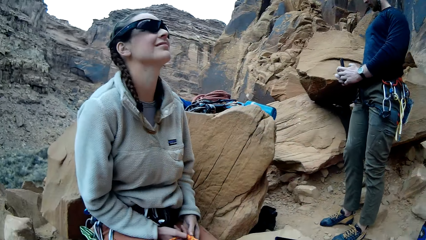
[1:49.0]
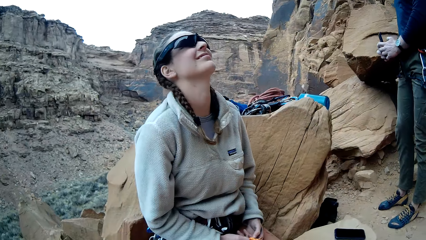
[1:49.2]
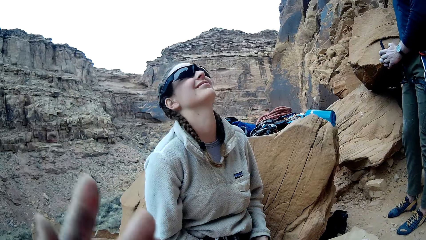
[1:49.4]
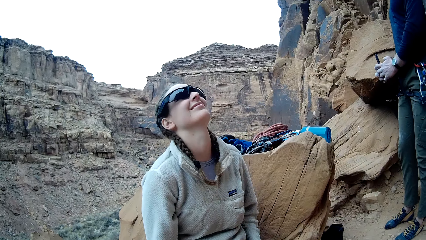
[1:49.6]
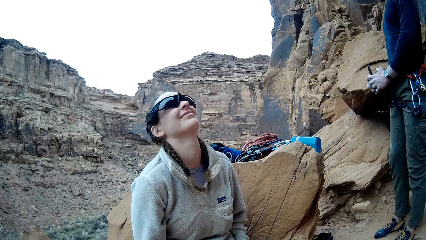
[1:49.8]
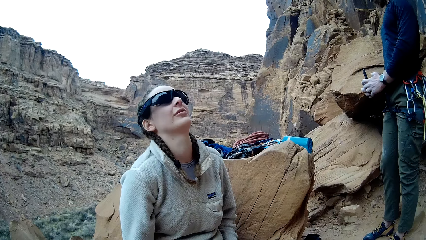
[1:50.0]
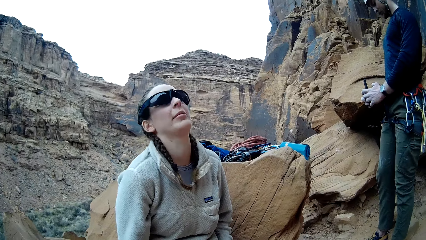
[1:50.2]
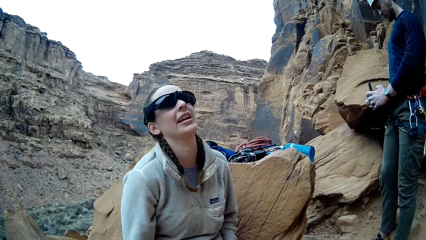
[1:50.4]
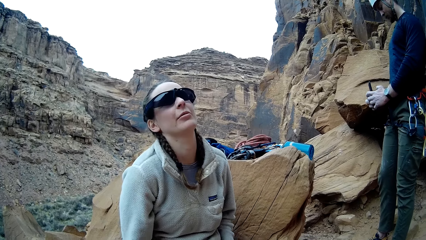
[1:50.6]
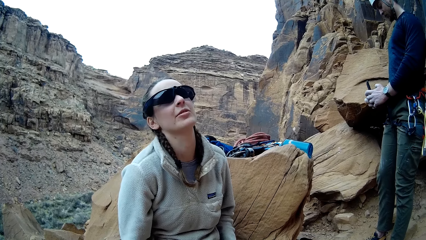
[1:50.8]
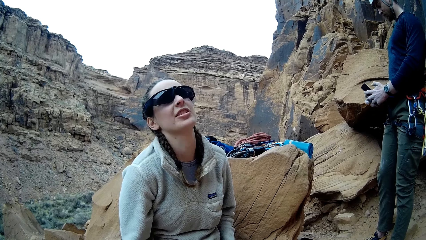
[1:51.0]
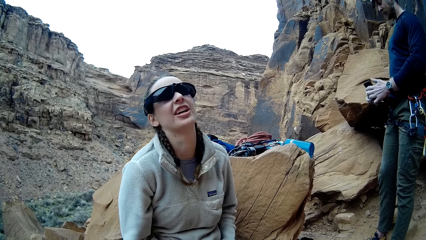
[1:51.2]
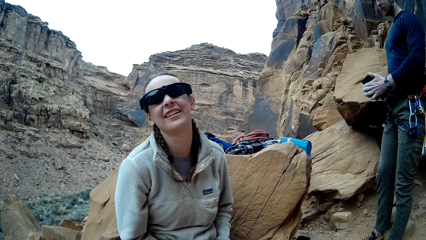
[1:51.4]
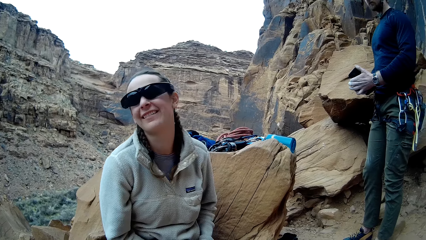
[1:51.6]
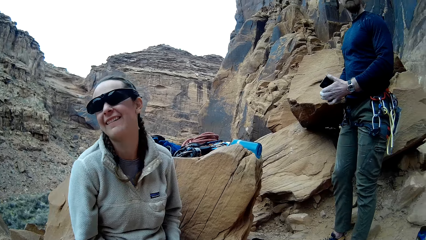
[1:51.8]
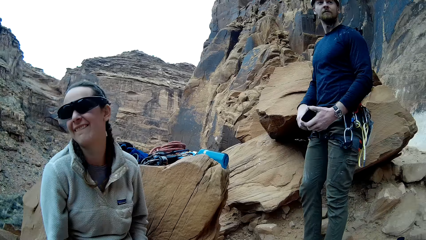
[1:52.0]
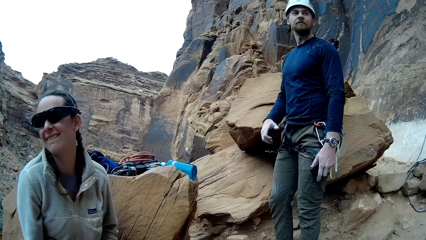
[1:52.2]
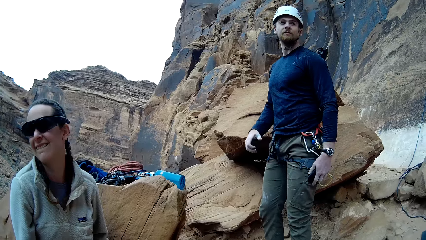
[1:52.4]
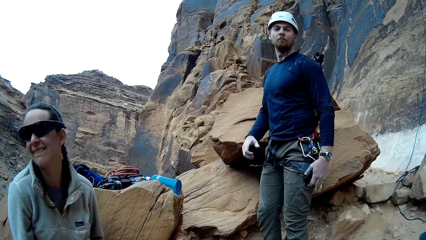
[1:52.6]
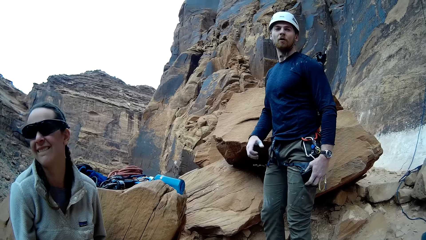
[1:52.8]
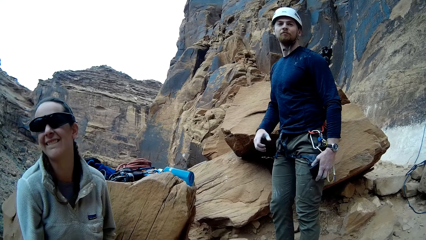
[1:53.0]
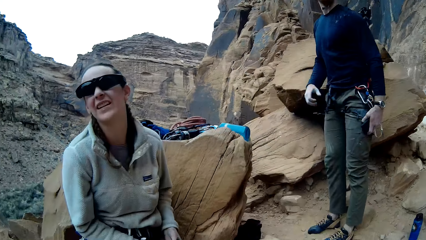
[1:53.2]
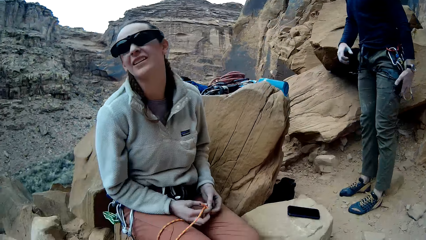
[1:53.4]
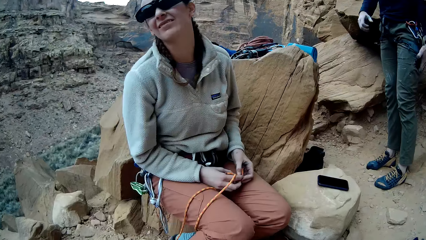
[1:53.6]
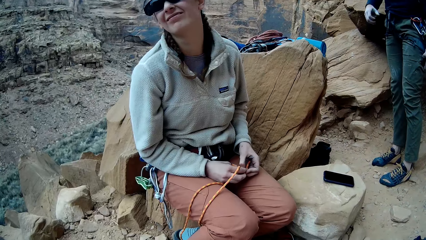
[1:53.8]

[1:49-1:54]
The camera wearer talks with a woman. A lady interacts with a man.

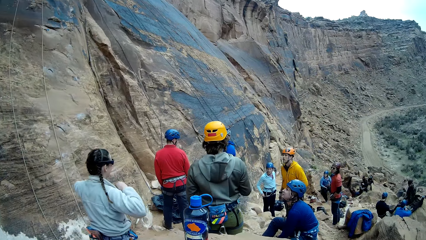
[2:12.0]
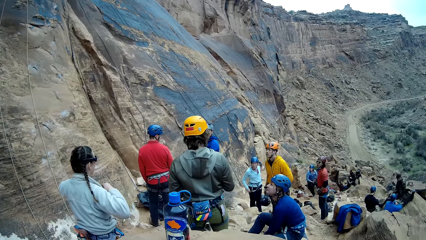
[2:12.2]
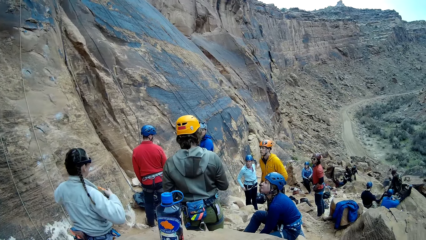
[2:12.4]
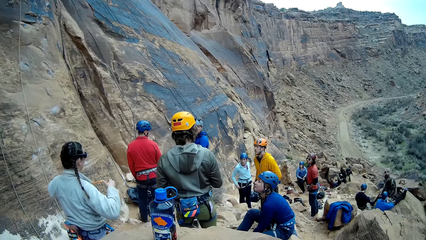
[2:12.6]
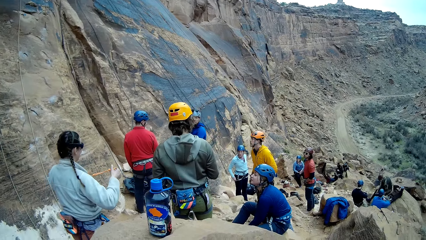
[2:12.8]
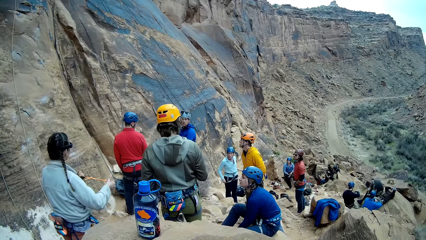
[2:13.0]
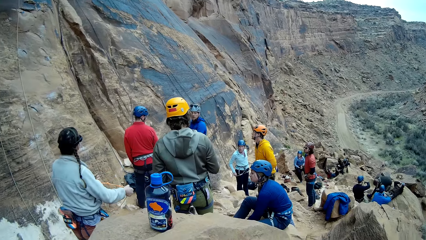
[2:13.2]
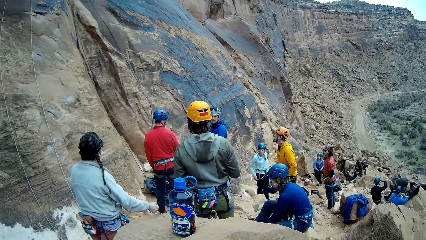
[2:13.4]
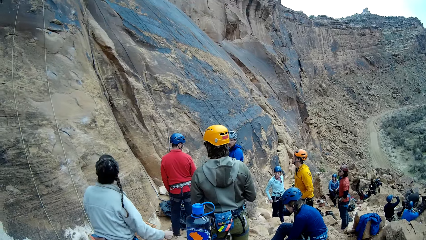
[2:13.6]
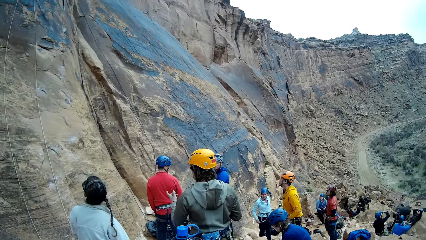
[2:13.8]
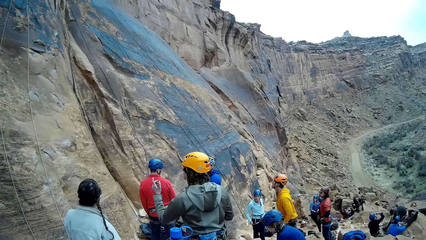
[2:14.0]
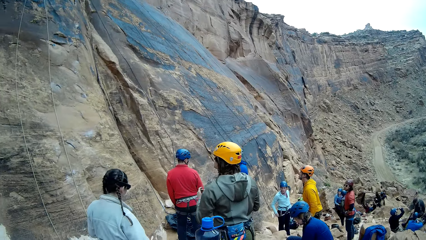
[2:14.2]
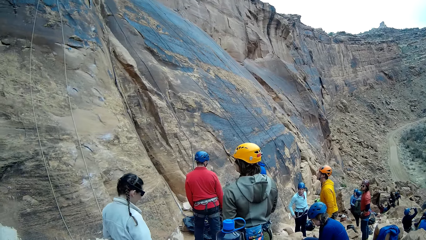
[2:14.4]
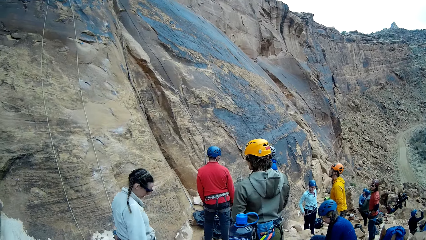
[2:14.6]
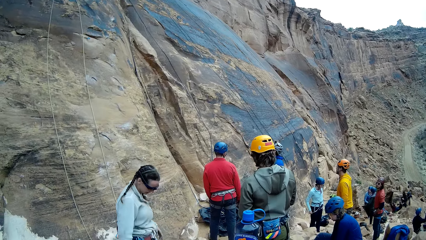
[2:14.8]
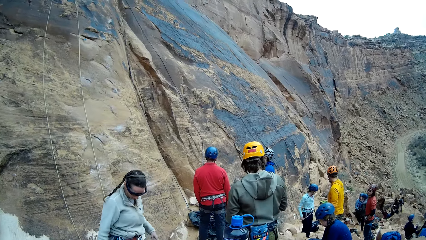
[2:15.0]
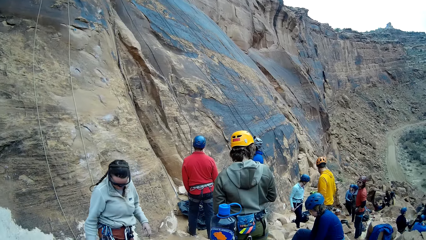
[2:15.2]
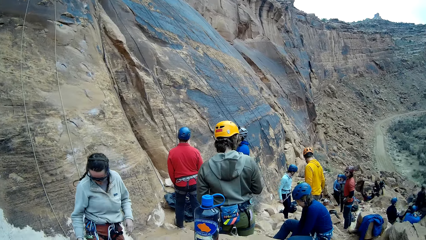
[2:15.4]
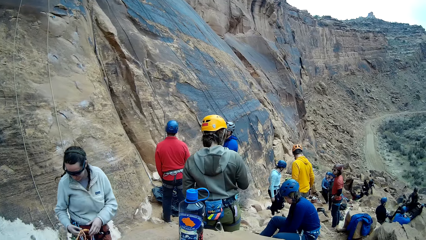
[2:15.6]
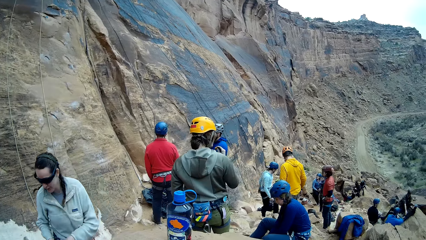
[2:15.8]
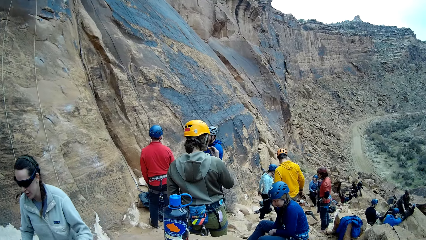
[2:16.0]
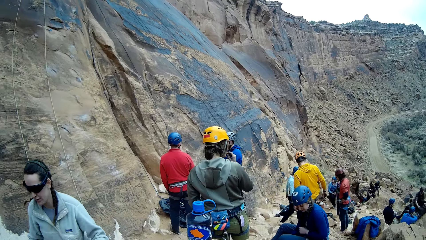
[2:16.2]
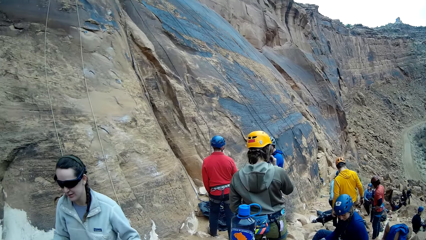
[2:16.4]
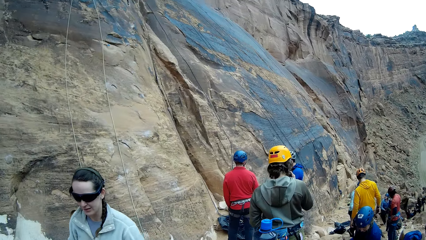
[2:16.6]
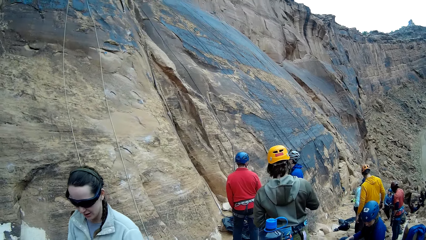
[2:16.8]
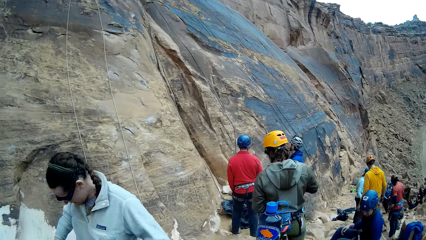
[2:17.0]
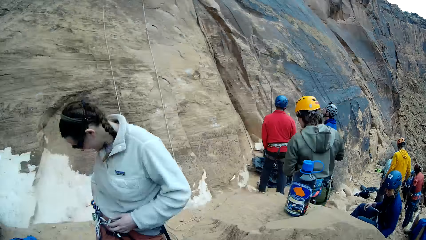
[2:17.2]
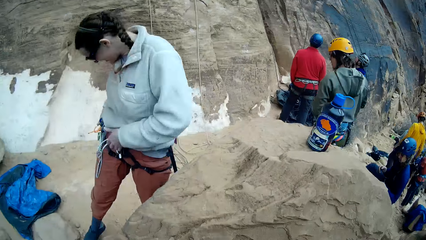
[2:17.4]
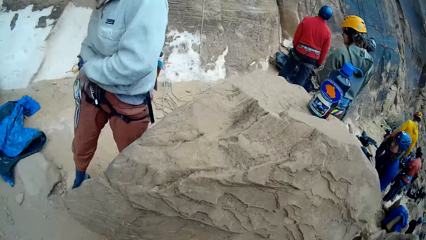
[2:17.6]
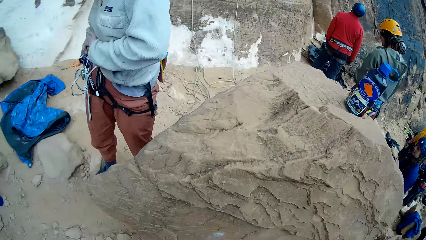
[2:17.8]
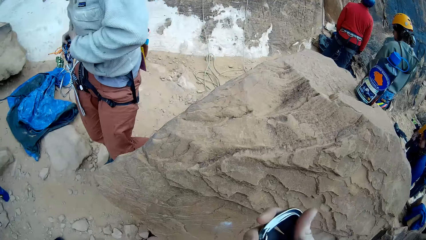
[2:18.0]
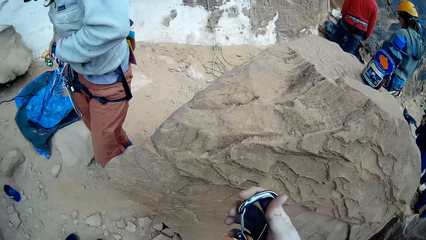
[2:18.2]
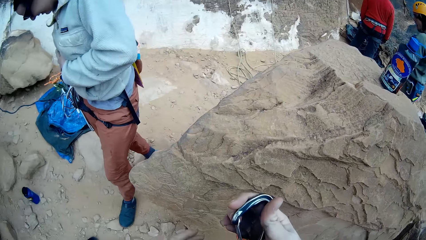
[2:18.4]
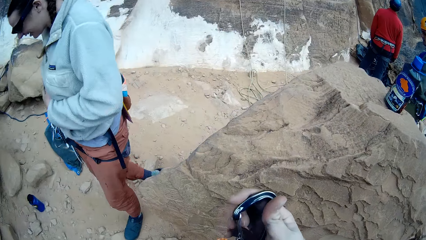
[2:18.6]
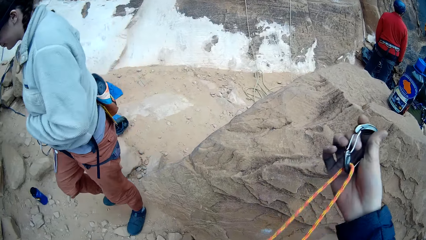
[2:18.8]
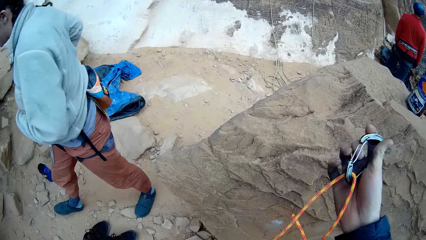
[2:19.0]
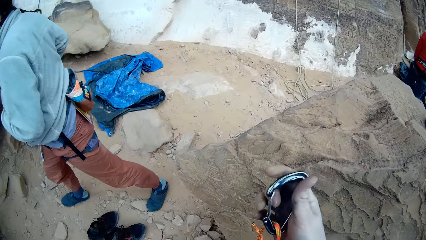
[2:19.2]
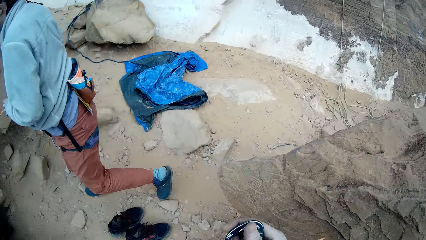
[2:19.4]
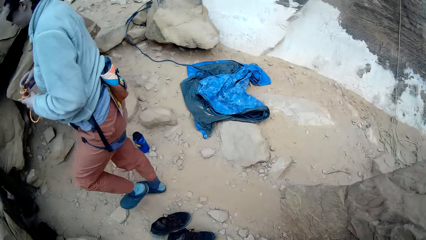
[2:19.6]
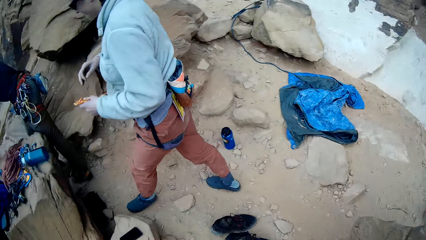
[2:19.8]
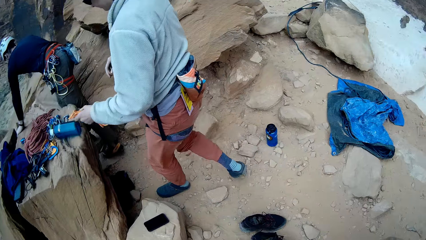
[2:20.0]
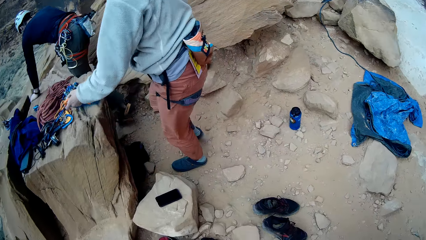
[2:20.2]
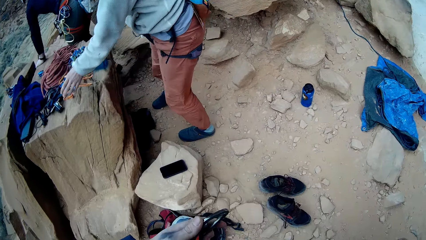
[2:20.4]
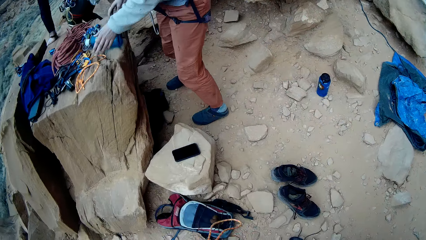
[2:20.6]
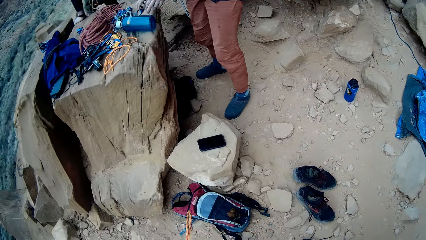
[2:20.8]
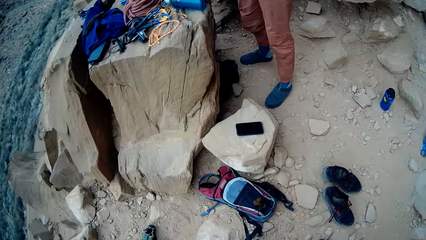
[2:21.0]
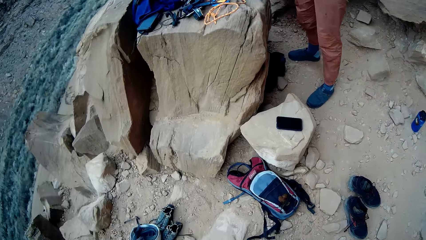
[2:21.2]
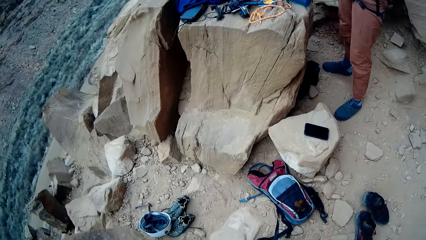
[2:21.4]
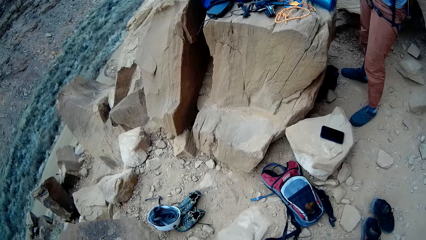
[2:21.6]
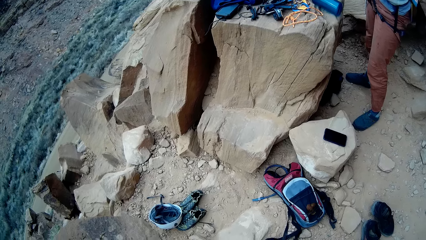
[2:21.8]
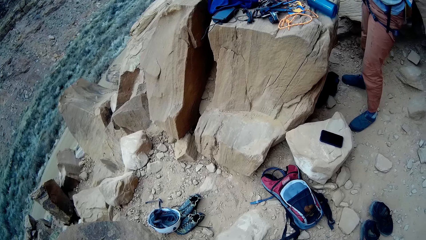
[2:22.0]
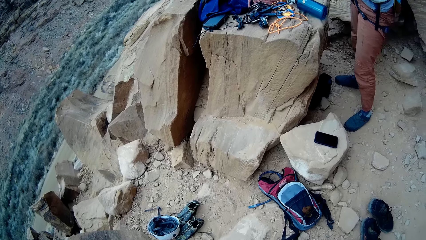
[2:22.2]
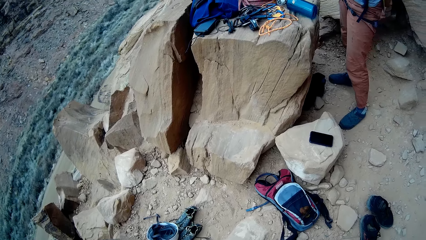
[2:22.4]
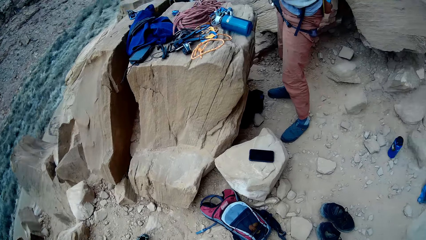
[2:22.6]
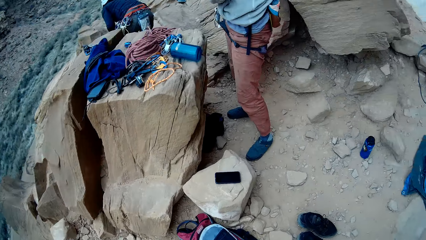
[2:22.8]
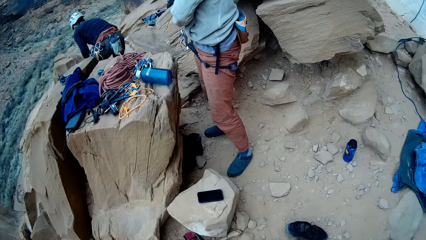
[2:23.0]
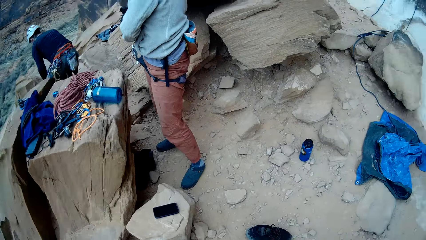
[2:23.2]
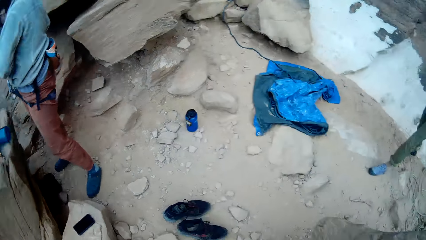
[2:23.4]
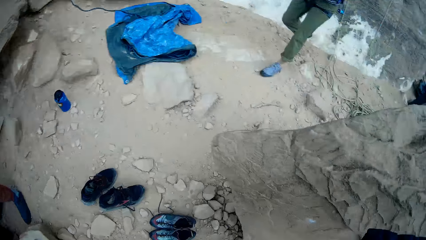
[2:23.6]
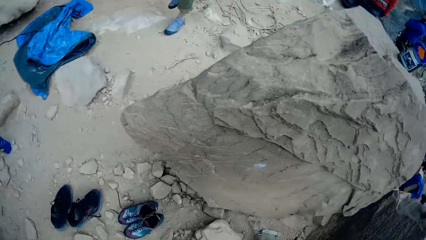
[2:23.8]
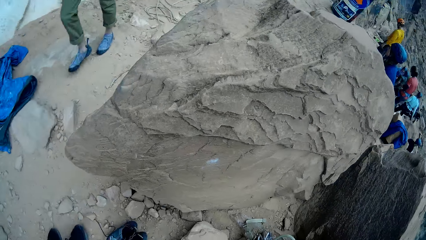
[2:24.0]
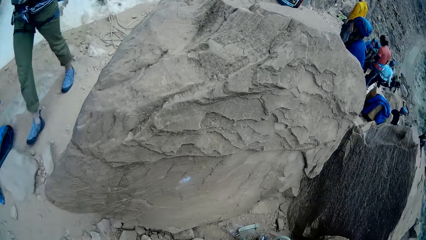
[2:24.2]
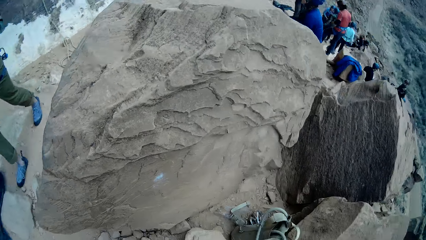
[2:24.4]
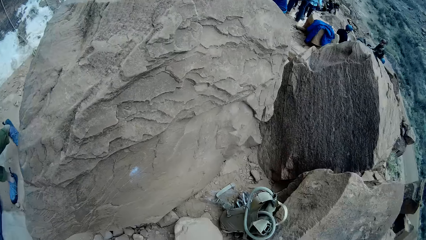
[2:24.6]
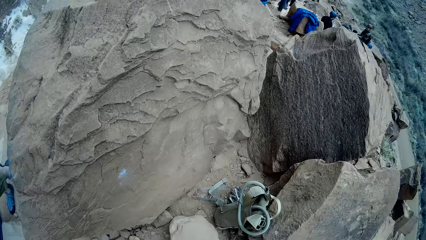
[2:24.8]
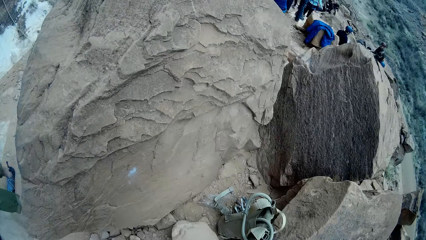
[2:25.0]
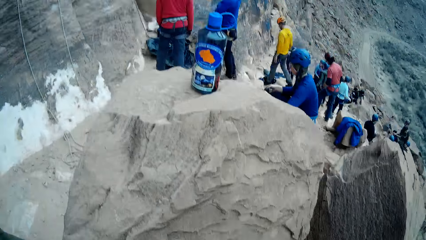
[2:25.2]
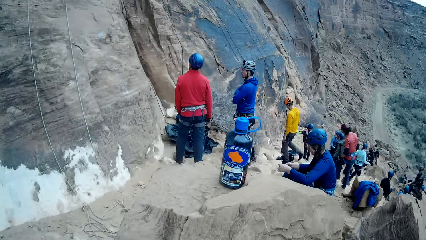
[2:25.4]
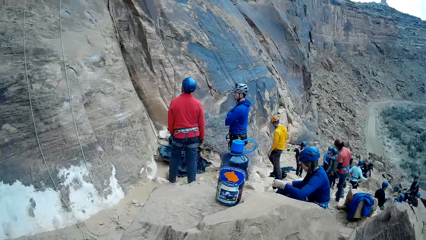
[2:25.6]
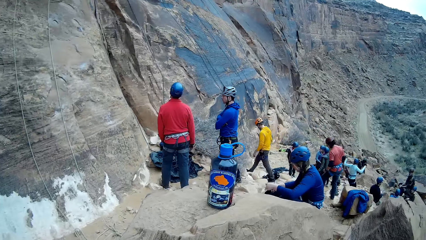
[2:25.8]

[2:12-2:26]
A lady adjusts a rope on a hand. A man points at a mountain. Another lady walks around the mountain. The first lady walks around the mountain. The camera wearer holds the rope with a hand. The first lady puts down the rope on a rock. The camera wearer looks around the mountain. The man walks around the mountain. The first lady looks around the mountain.
